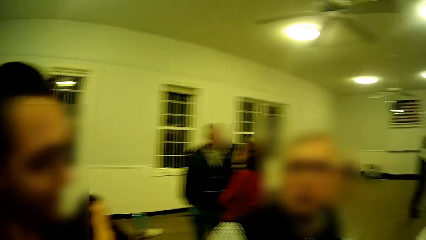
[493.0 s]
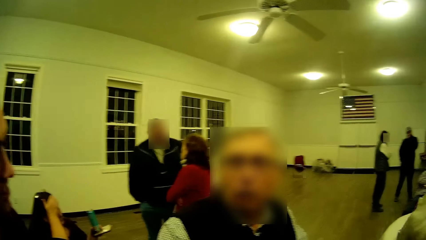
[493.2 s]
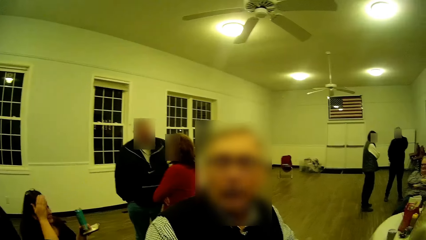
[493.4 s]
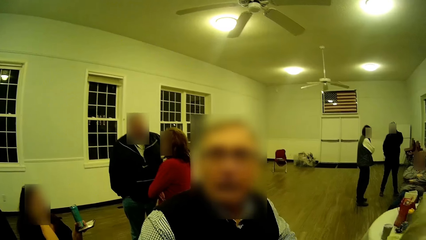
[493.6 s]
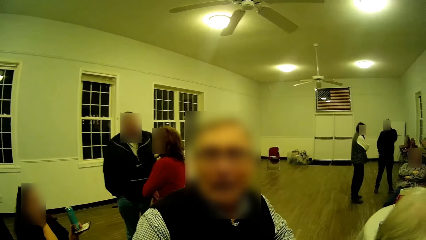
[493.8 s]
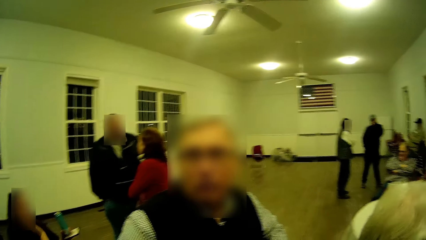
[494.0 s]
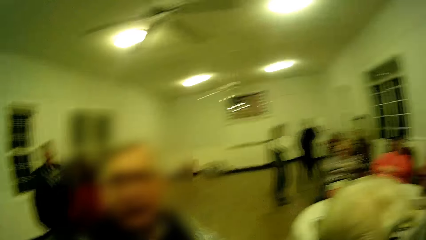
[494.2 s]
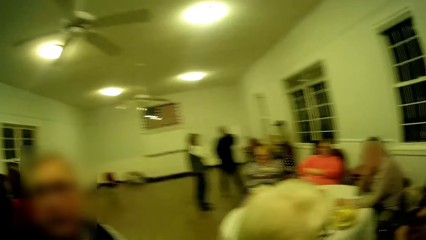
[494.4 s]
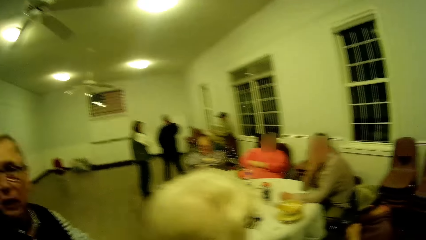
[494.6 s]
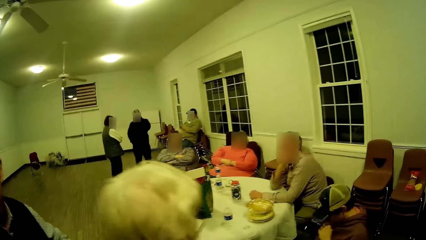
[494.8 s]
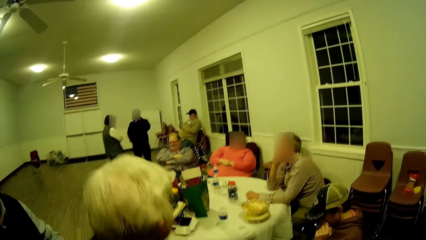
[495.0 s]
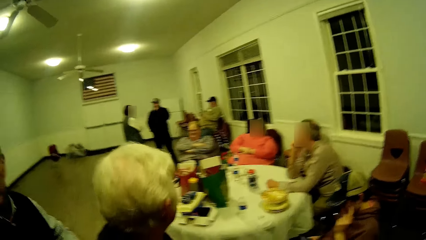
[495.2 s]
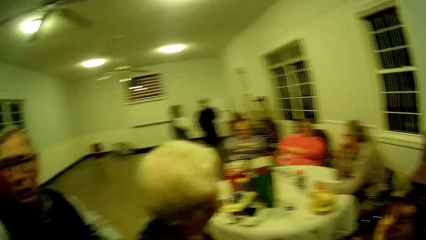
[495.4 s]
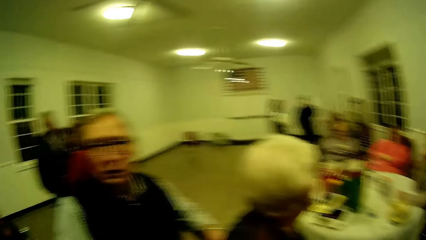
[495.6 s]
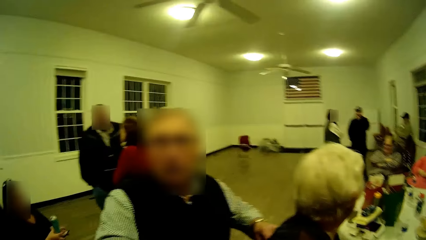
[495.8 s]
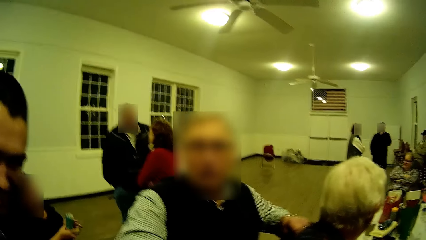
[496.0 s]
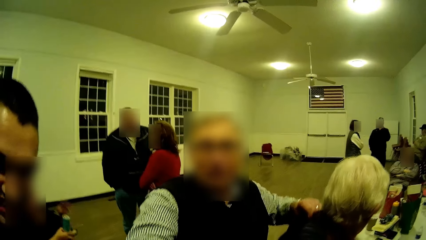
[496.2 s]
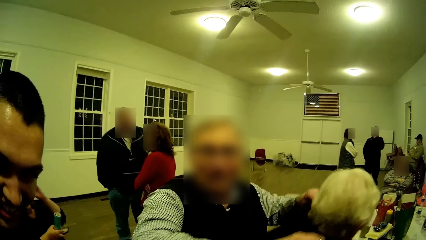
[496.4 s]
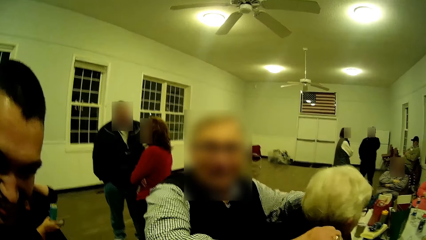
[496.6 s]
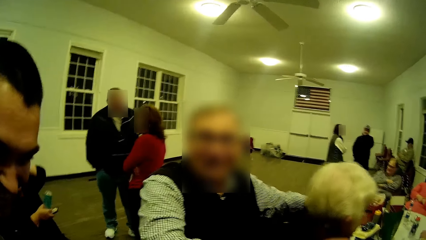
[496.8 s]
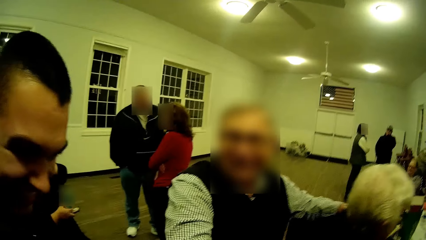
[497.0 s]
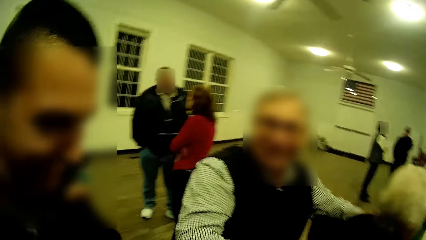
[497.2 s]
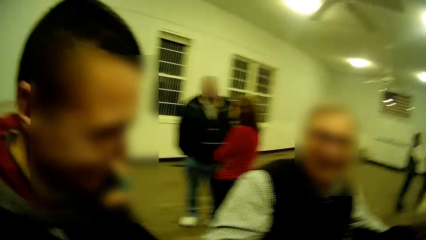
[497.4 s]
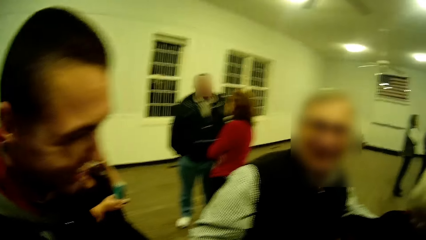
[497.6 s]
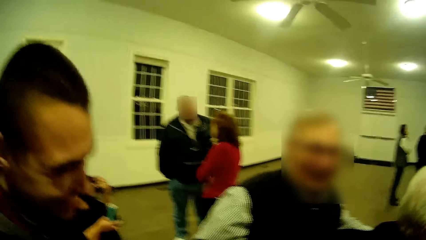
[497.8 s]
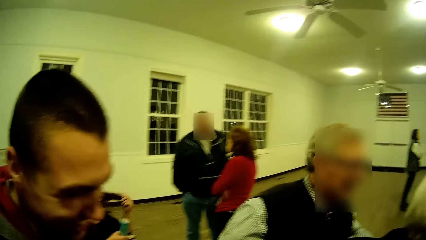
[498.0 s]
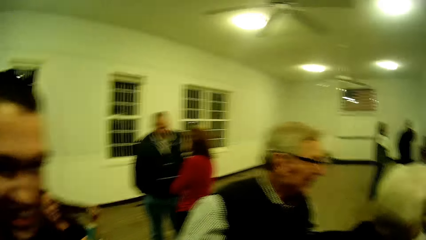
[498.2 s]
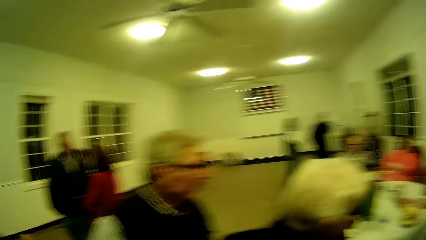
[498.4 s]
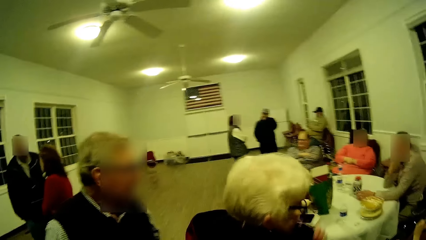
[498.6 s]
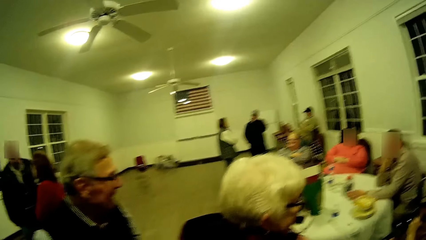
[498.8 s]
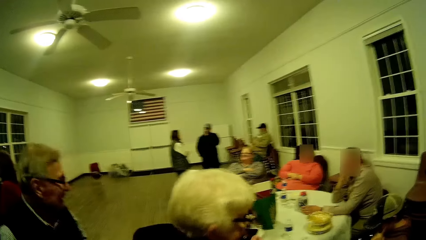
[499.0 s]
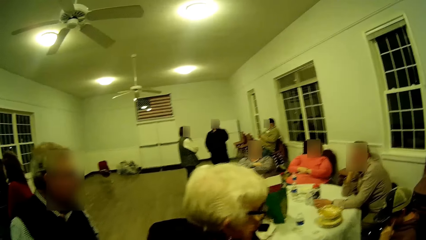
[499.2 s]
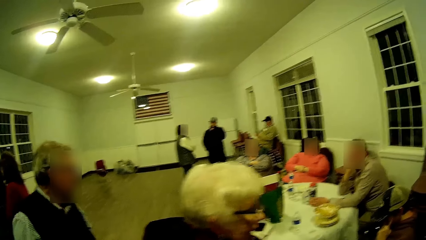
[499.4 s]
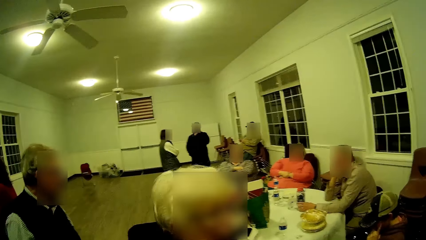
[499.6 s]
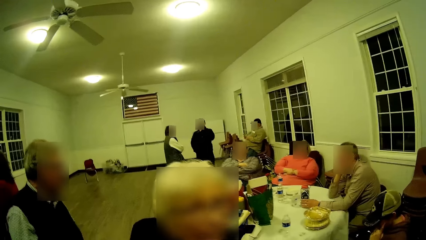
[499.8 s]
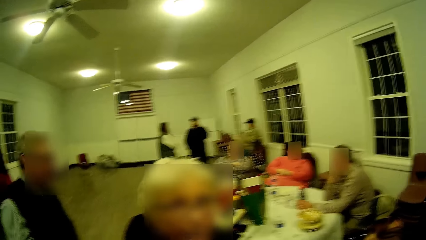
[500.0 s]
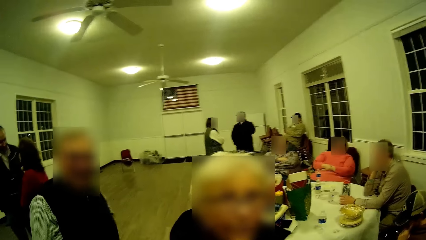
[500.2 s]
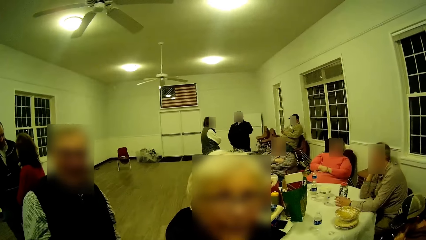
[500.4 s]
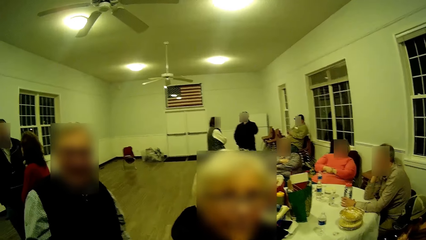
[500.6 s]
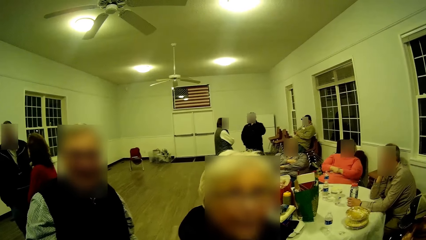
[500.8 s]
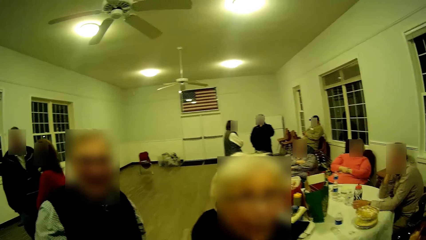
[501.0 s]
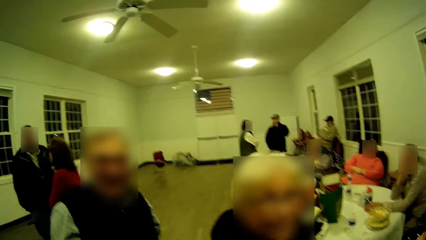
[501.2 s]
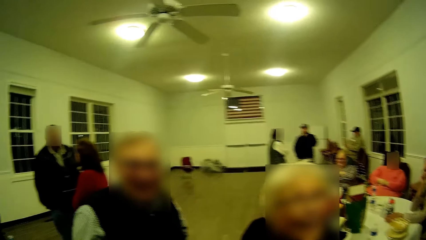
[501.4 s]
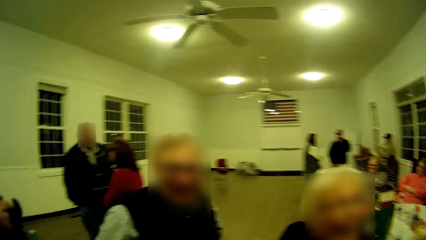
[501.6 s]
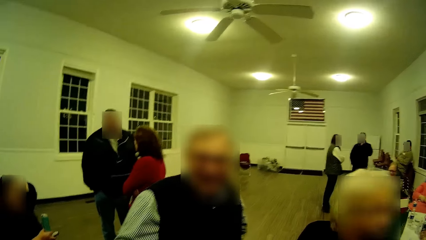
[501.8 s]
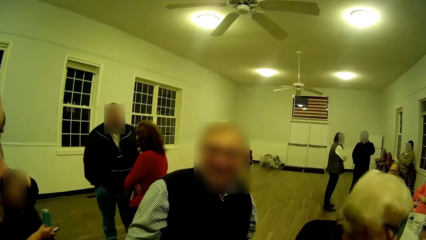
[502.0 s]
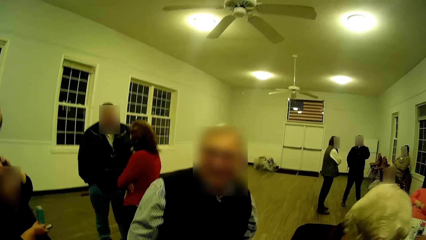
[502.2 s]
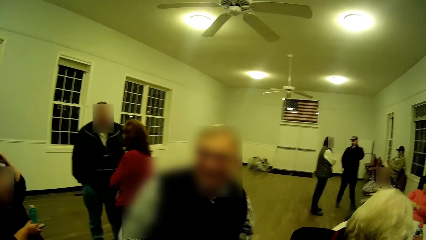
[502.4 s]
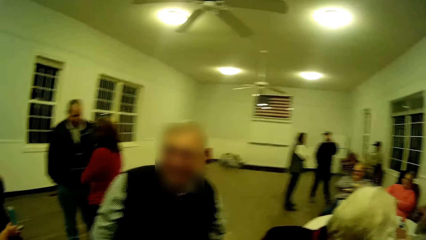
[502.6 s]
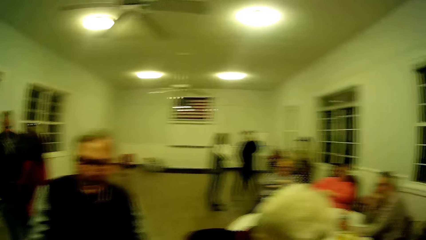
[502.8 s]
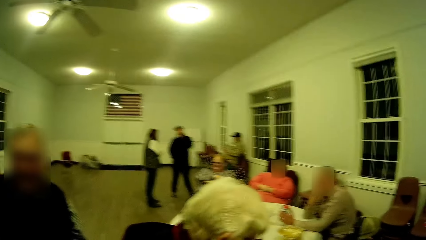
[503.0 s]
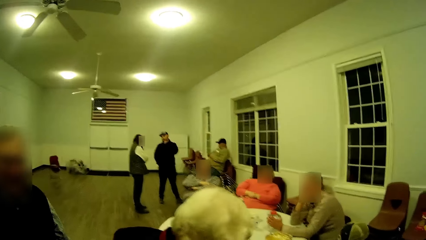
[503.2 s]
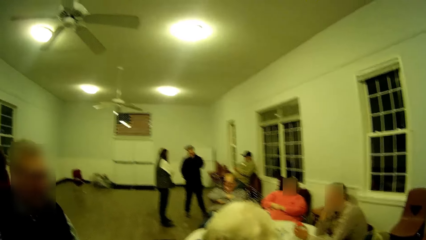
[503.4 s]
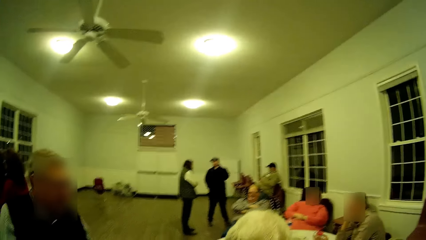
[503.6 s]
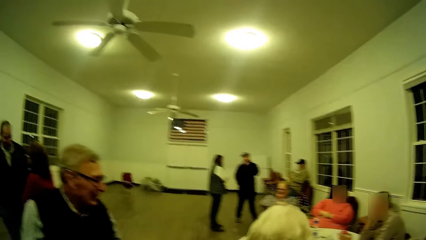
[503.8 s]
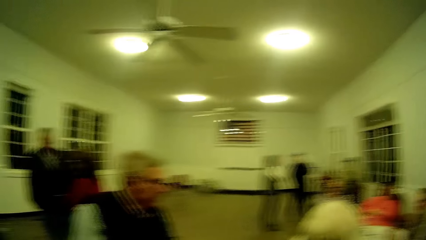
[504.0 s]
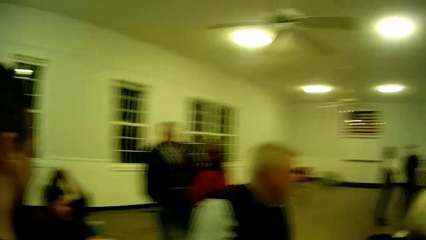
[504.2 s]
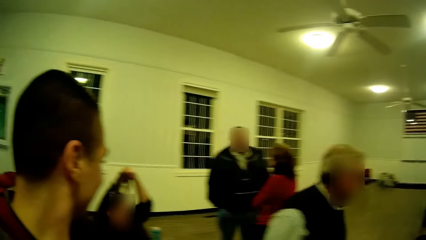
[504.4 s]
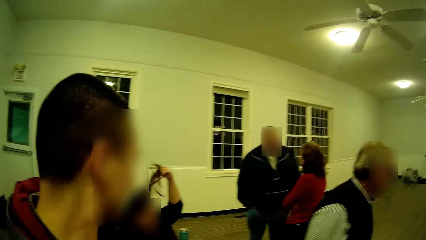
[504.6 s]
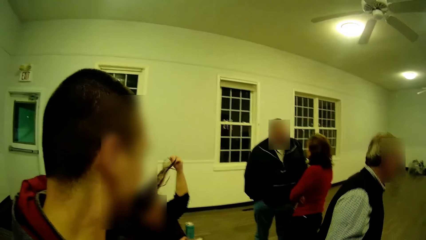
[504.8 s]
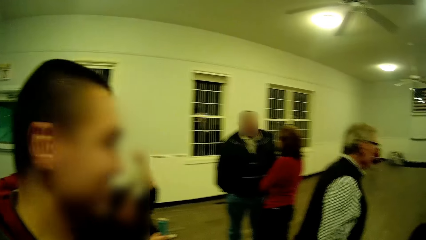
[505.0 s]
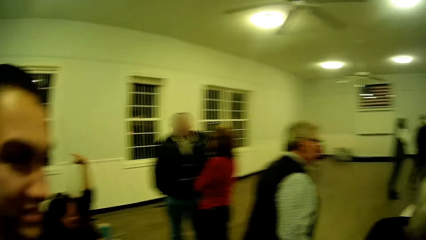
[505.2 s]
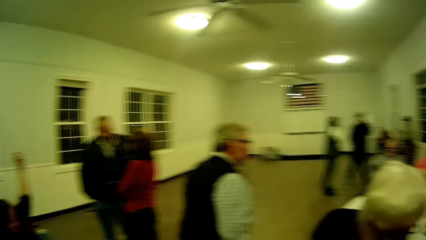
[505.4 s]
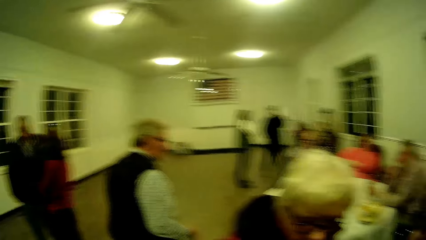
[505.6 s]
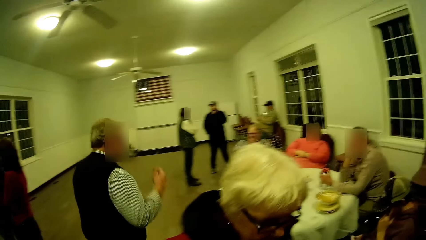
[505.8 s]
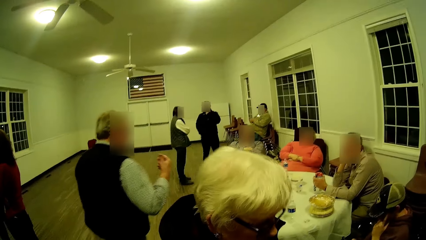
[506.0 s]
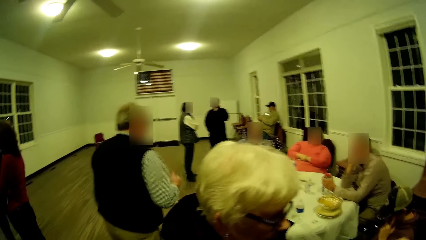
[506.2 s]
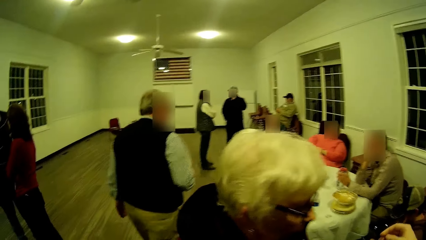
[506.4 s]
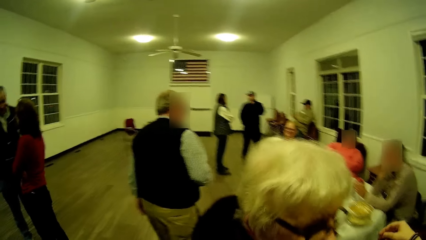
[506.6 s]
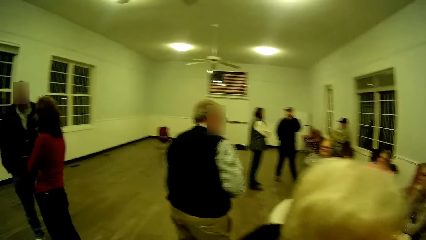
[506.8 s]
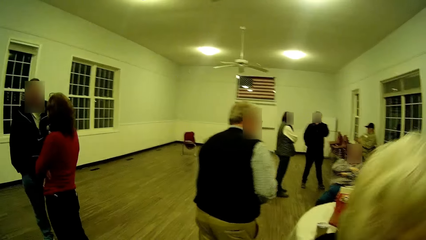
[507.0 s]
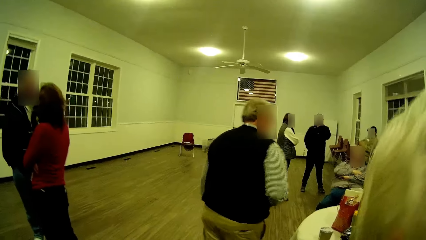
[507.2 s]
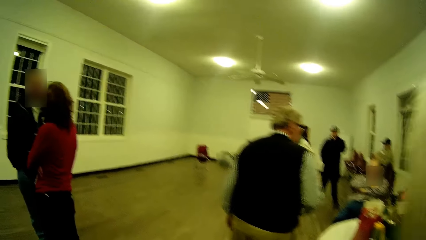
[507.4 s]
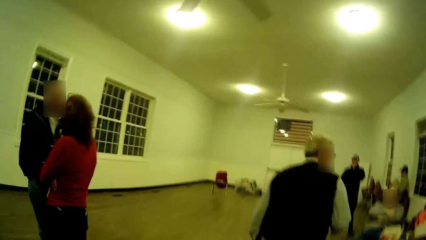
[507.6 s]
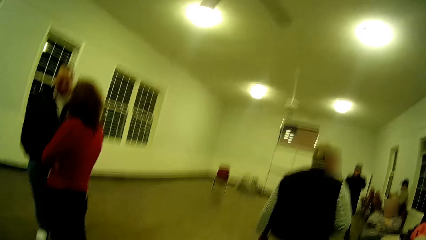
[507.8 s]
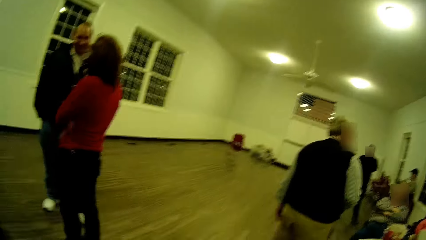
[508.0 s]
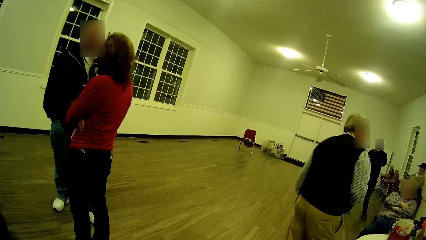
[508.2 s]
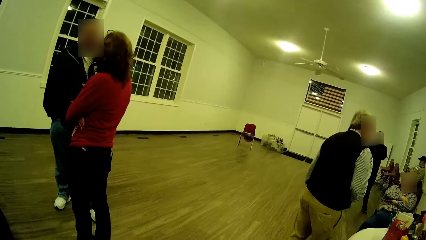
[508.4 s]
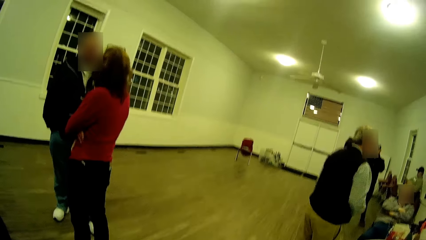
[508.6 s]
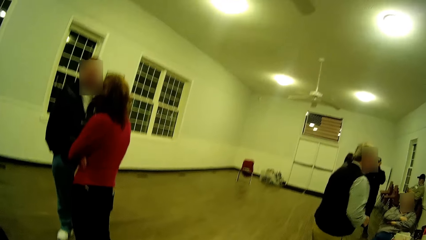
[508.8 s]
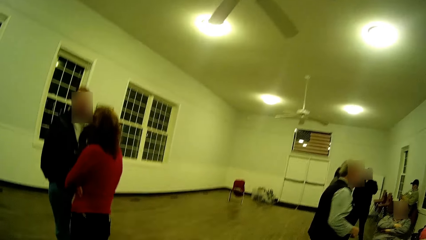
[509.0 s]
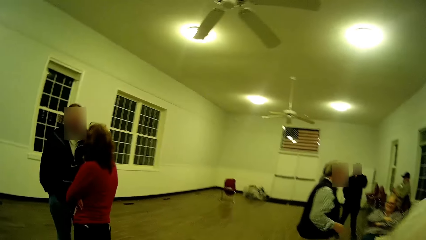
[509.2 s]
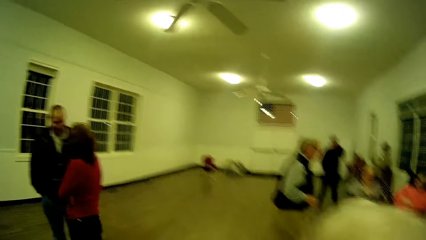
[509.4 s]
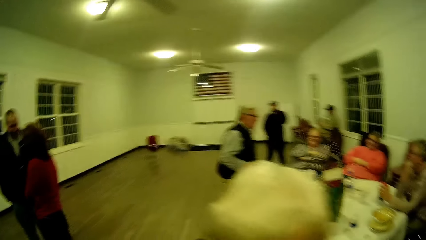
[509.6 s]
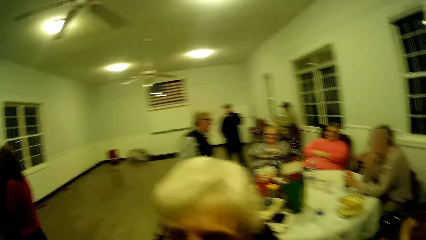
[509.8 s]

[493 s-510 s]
A man converses. The camera wearer looks around. The man stretches his hand. Another man walks. Another man puts his hands on a woman and removes his hands from the woman. Another woman converses. The man talks. The woman talks. The camera wearer looks around. A man talks. The first man walks in the room.
